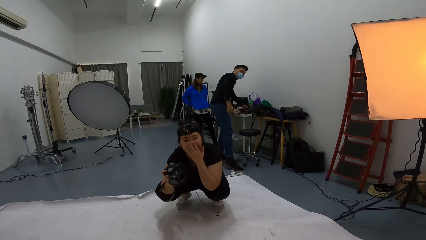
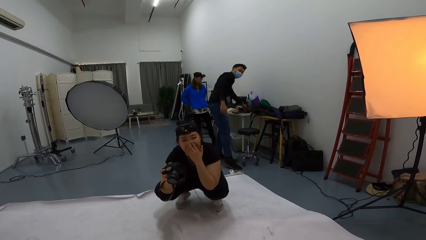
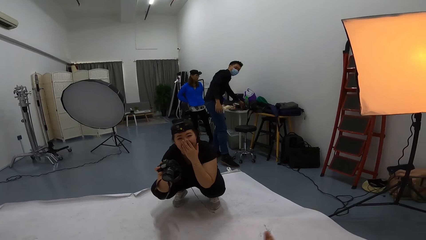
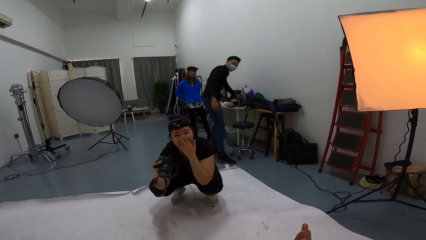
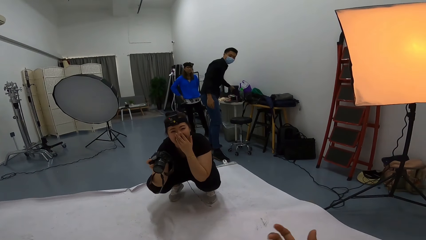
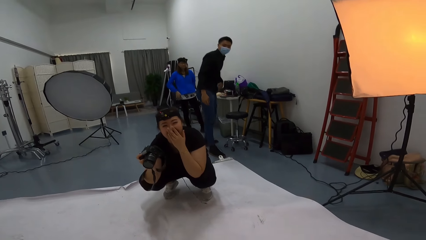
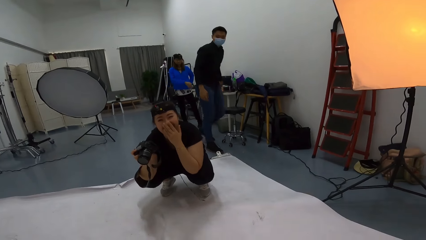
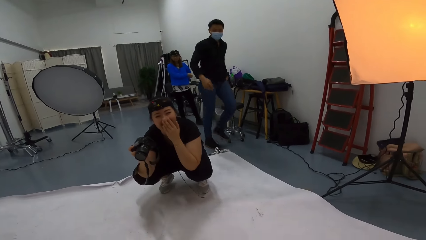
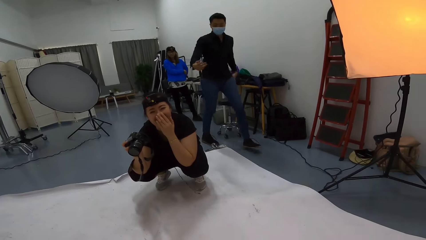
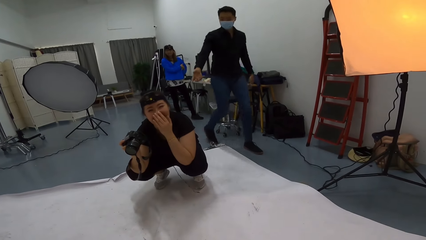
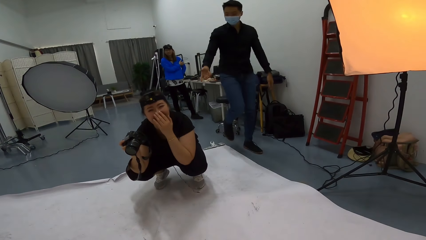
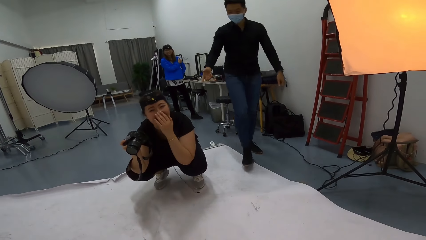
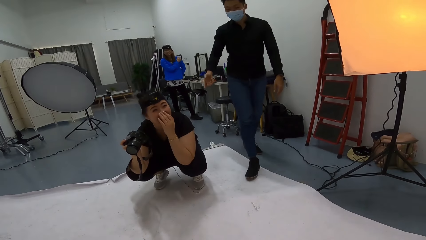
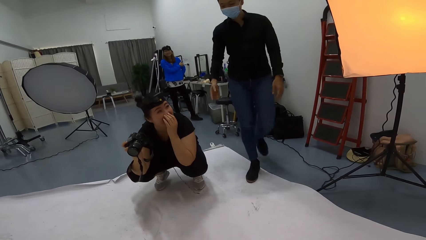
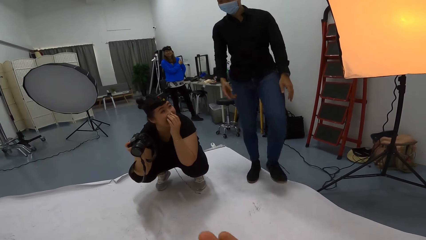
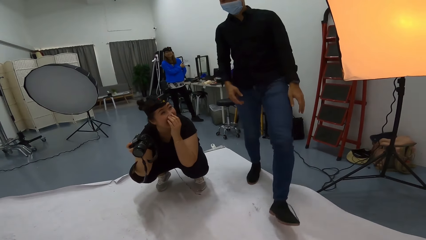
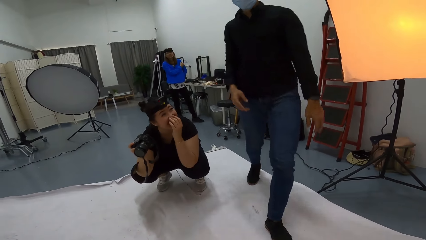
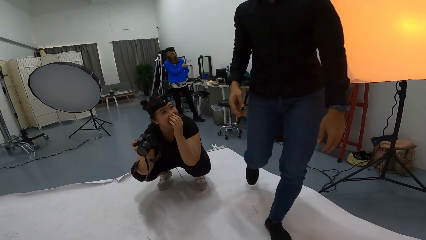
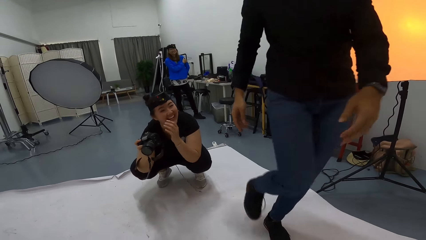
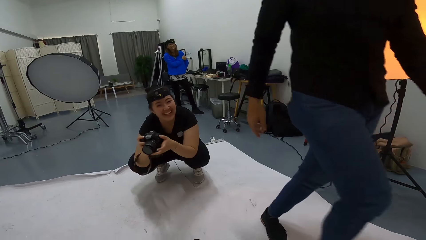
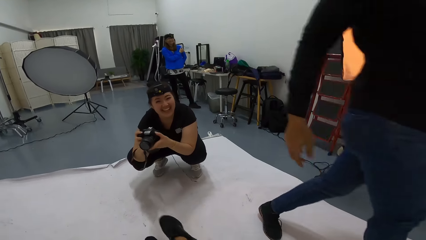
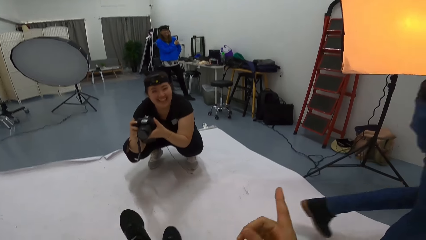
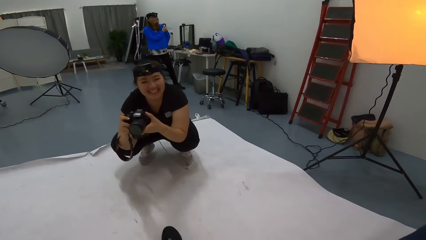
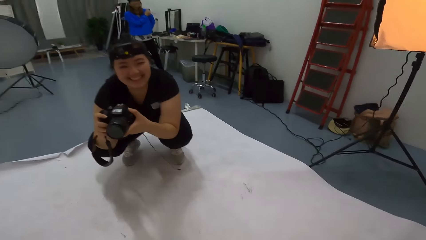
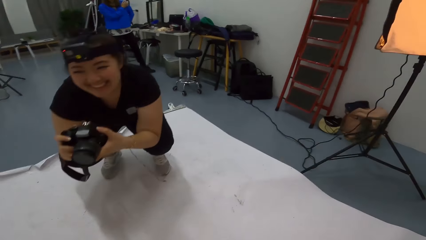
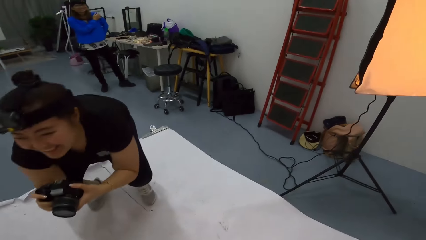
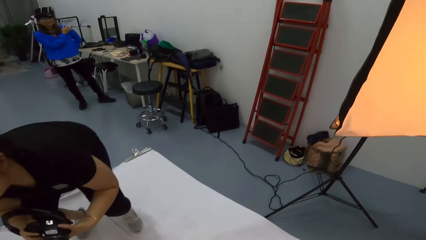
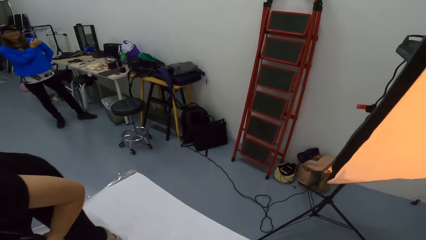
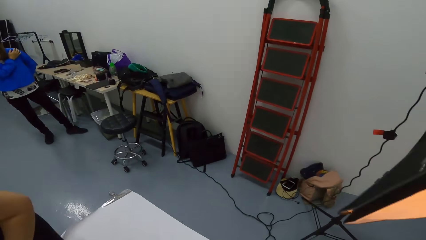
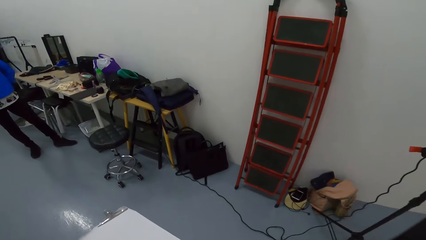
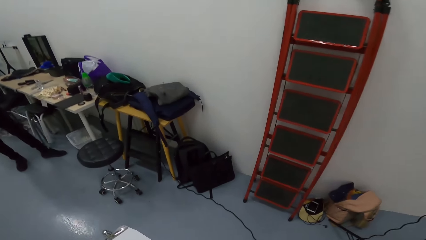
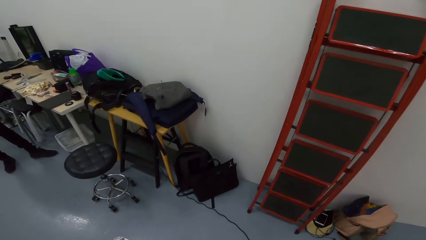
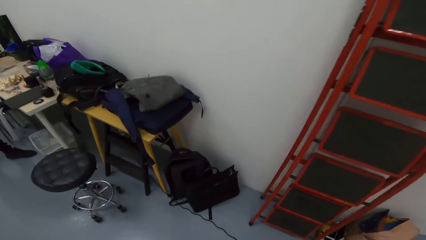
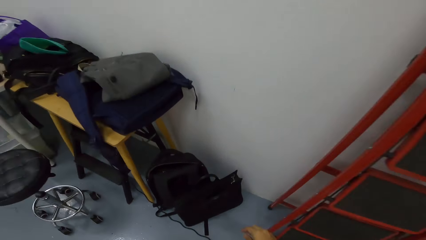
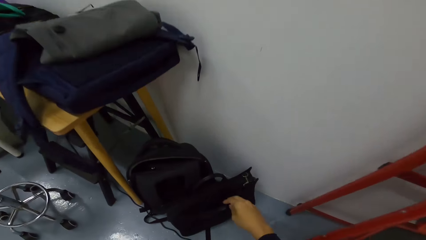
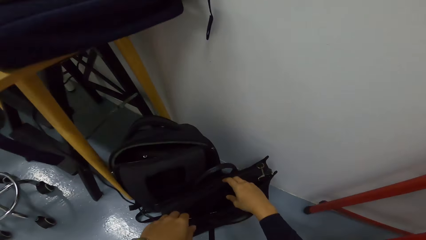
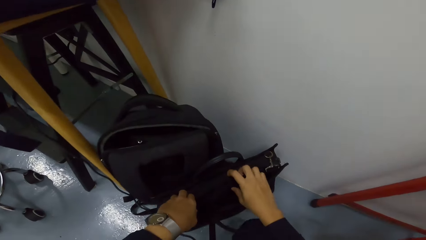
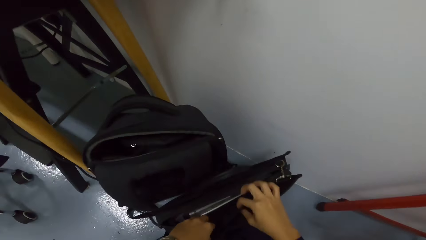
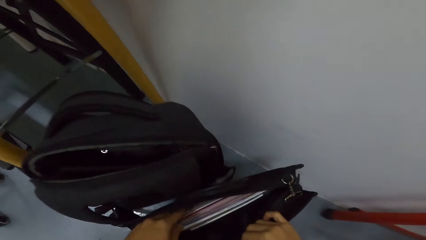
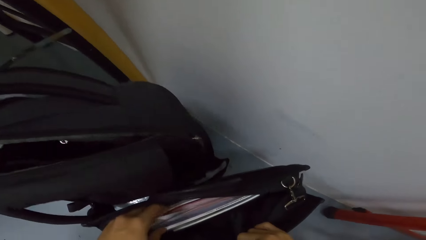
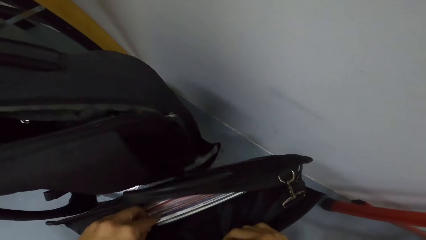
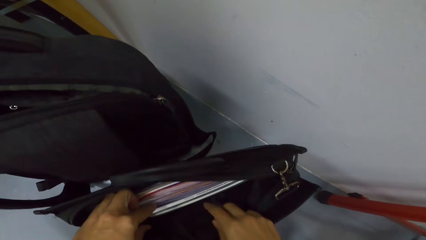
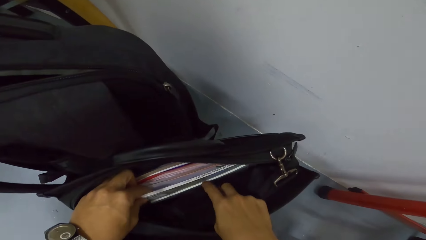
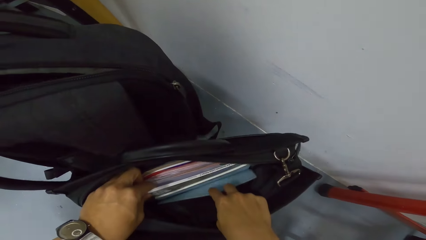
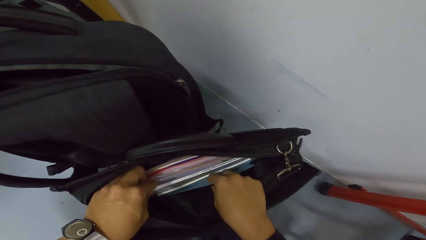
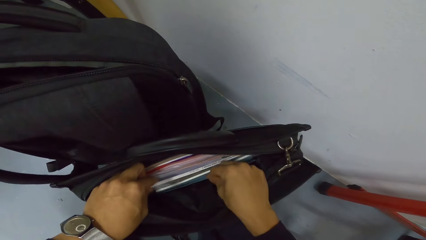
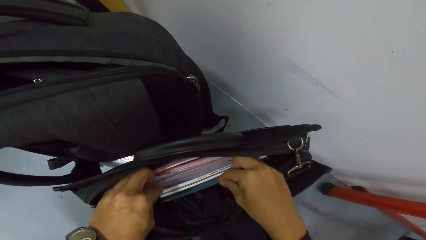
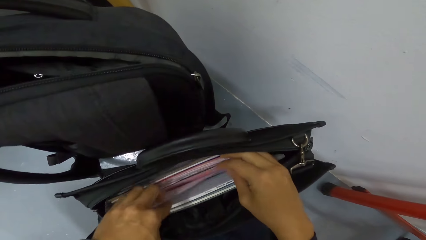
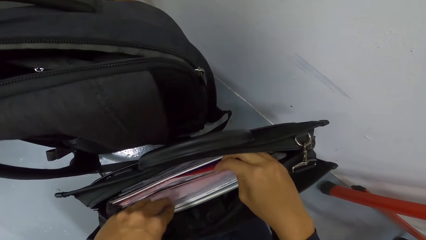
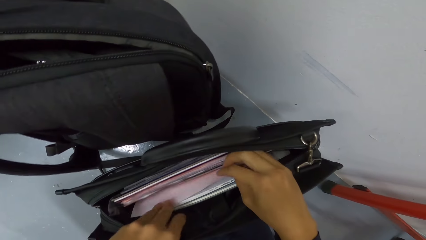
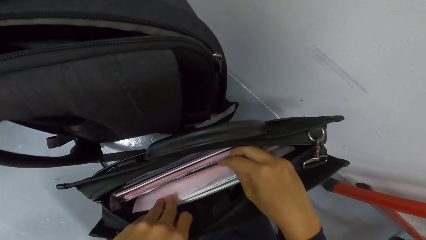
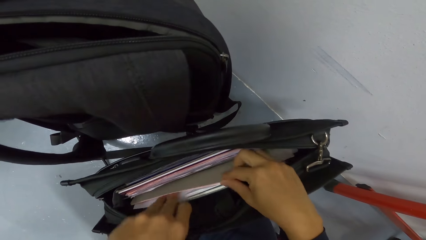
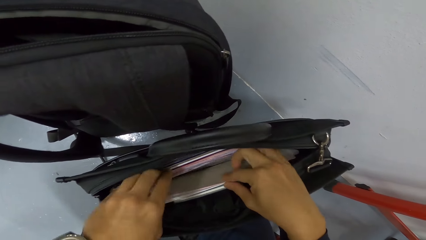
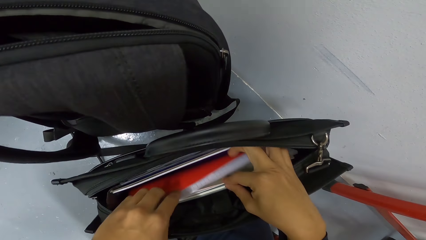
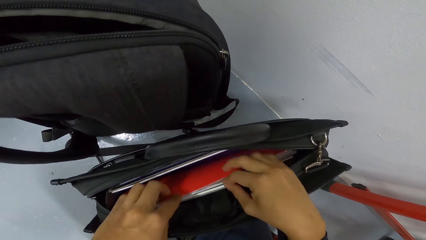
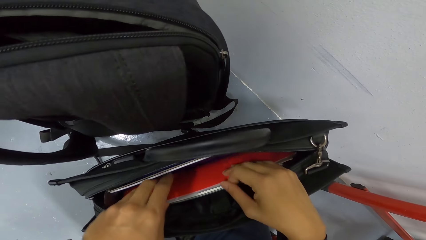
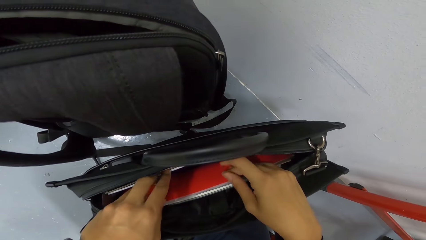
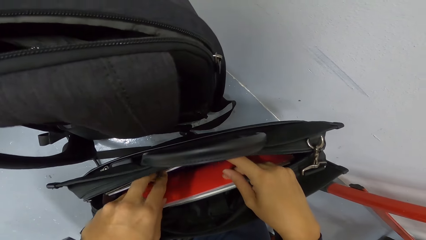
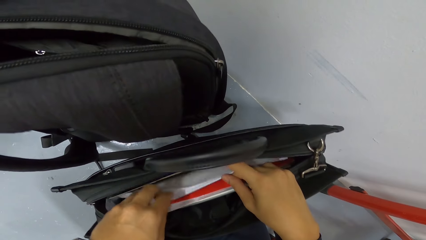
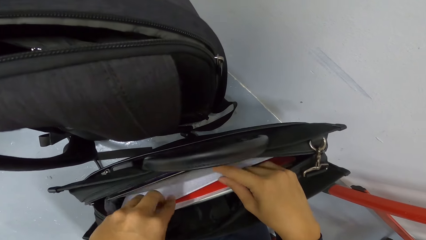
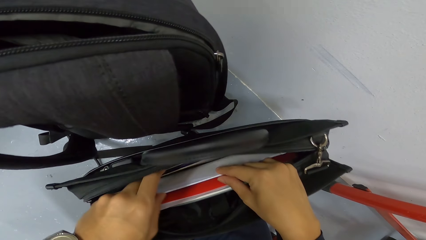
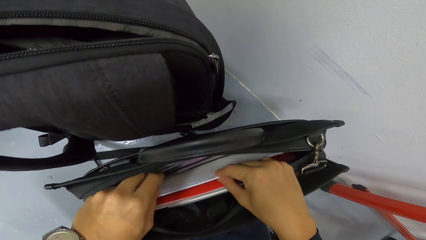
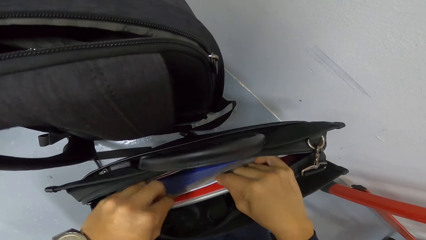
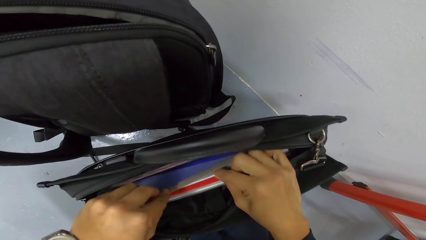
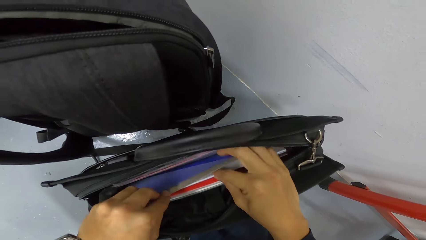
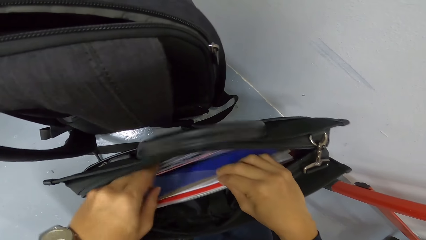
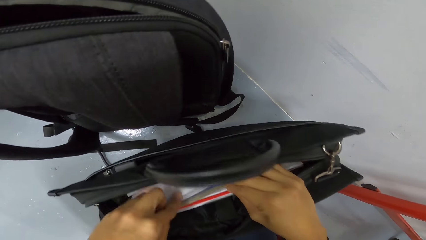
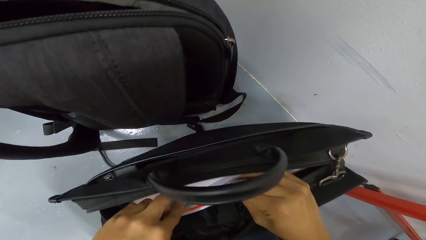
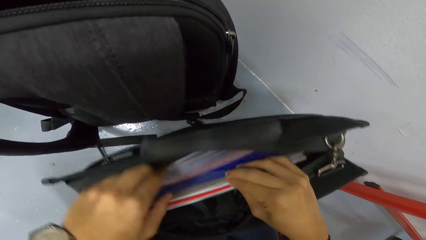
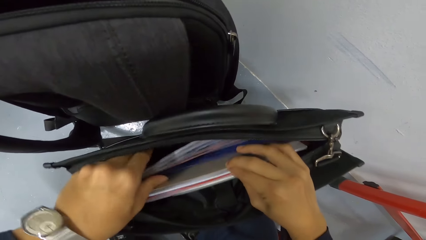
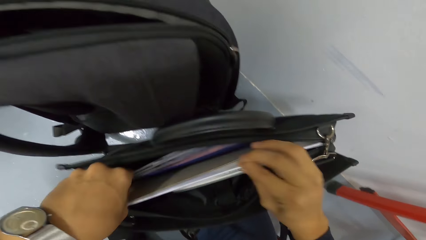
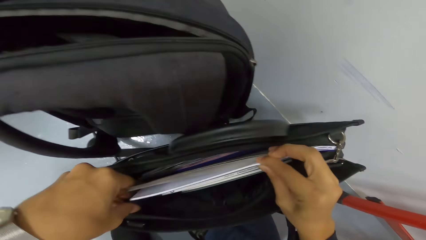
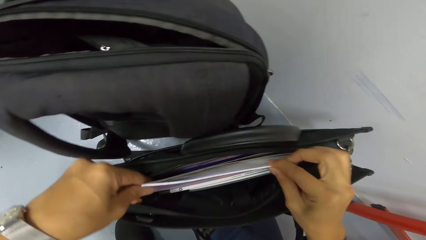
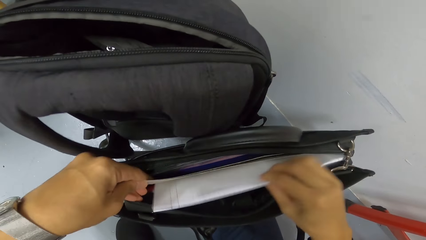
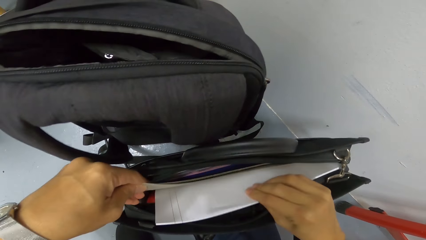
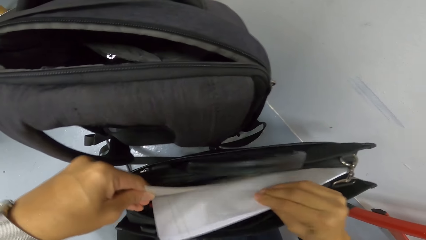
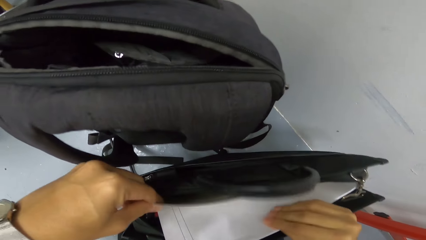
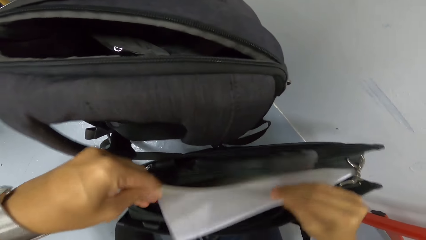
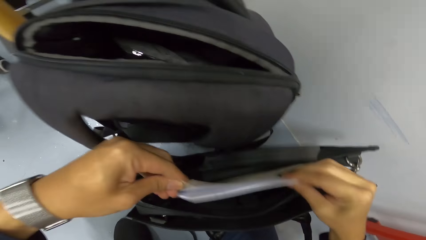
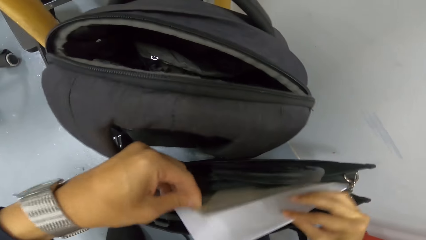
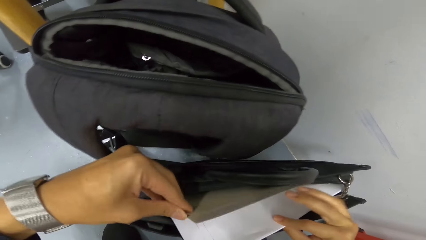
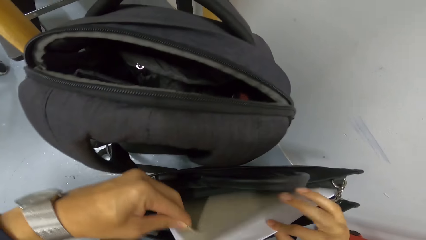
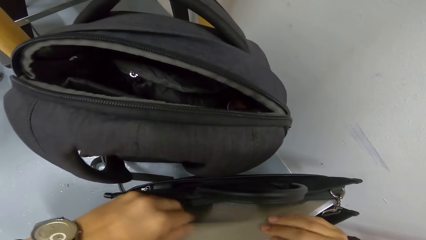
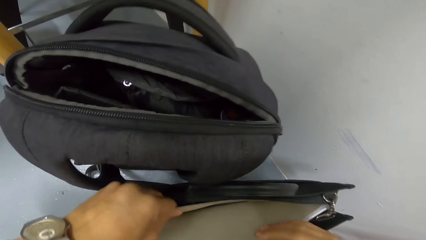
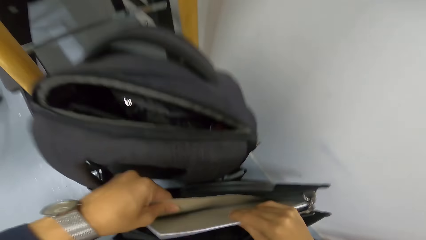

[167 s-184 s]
A person walks in the room. Another person rubs her shoulders. The camera wearer walks around the studio. Another person stands. The camera wearer opens the bag. They peruse the bag. They remove a booklet.
